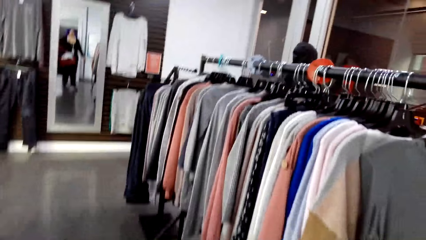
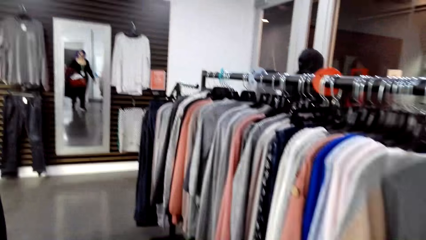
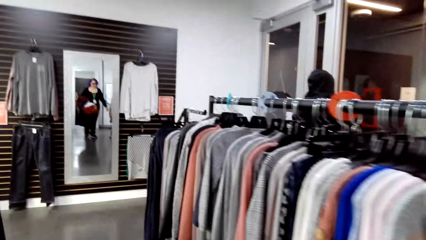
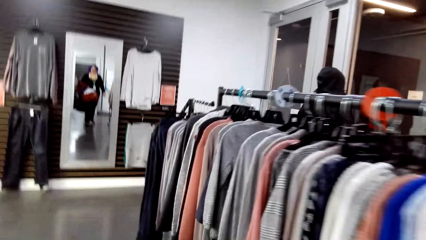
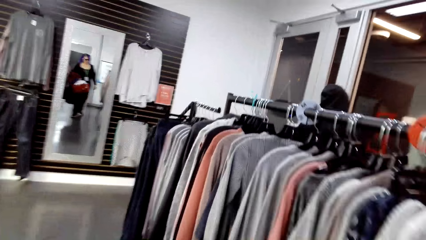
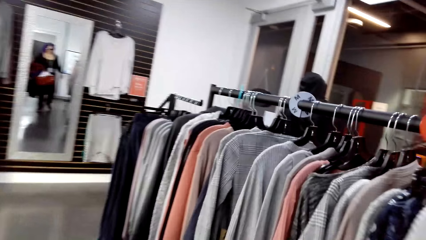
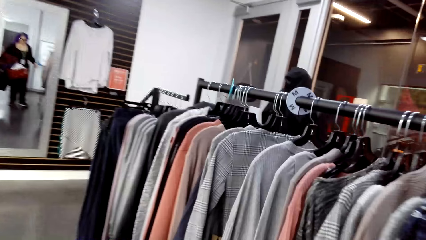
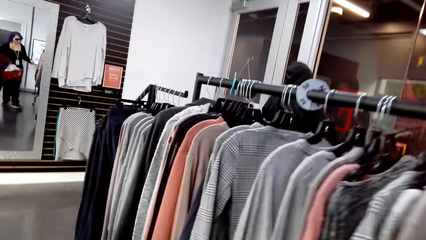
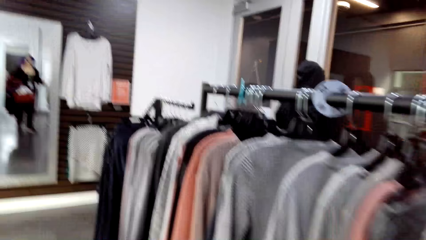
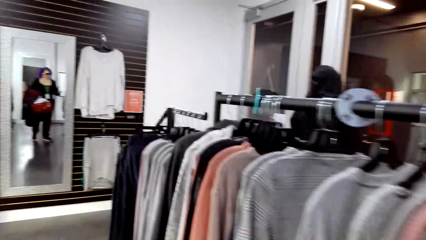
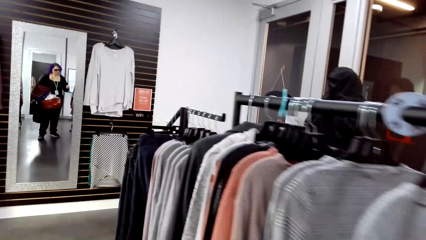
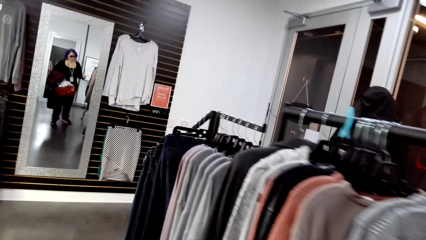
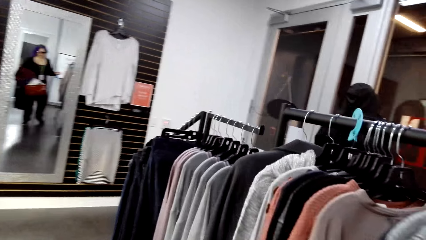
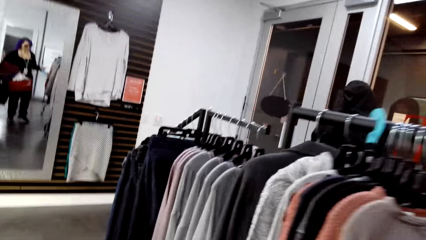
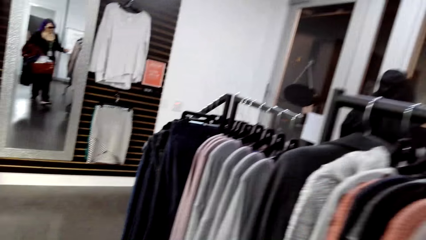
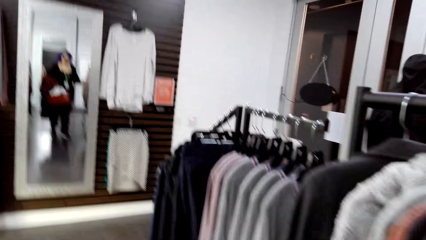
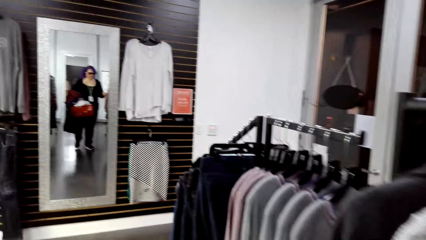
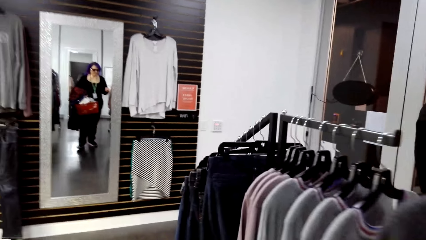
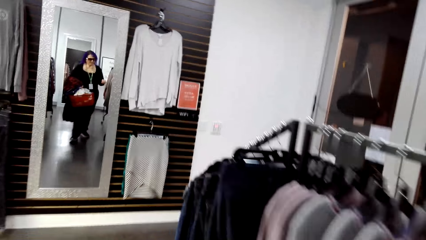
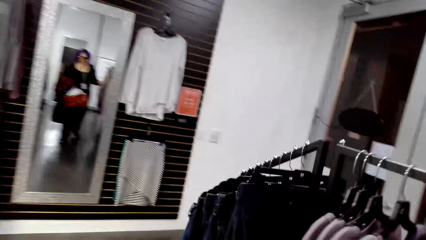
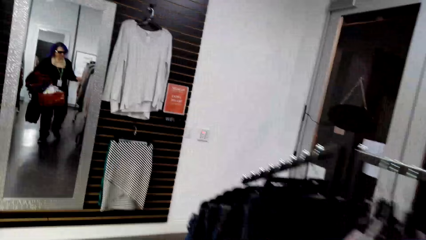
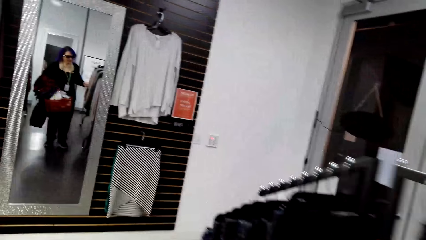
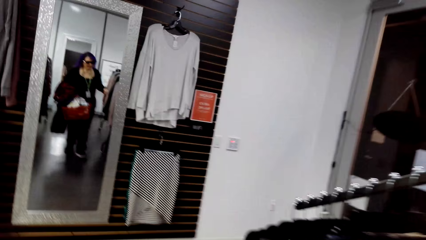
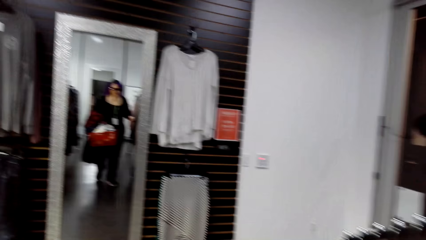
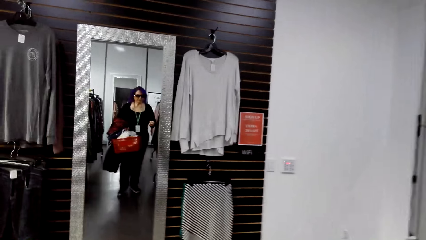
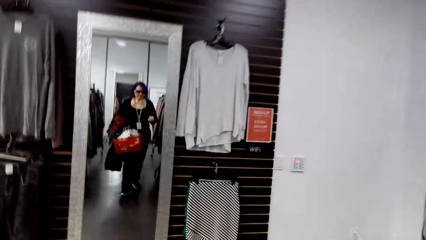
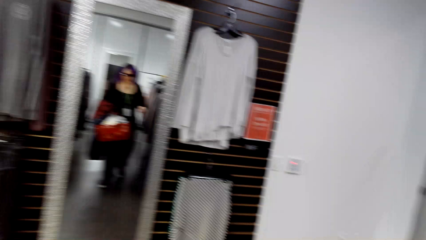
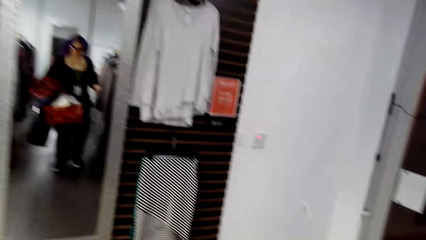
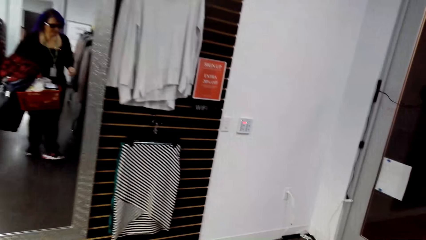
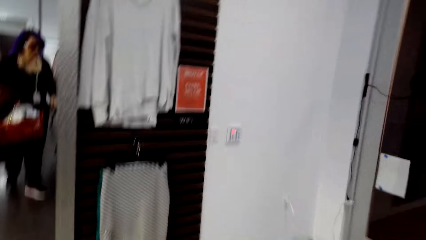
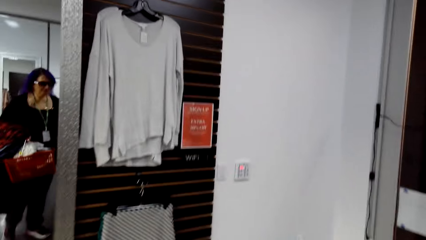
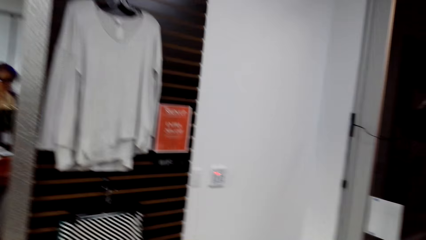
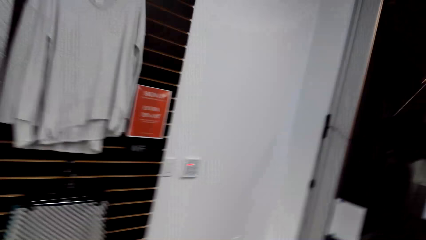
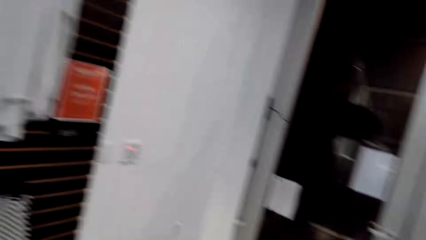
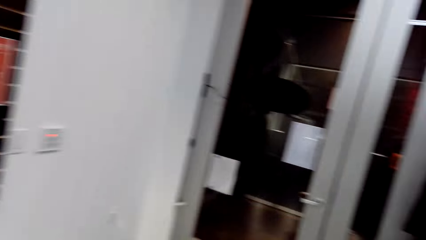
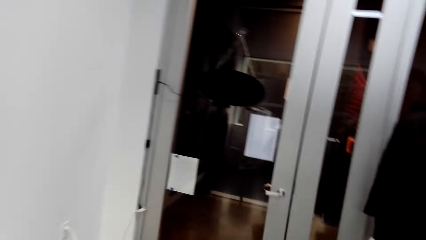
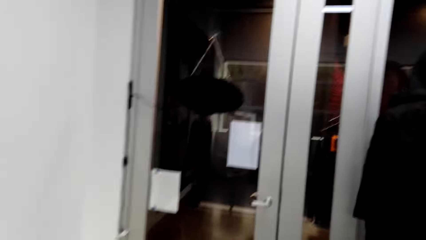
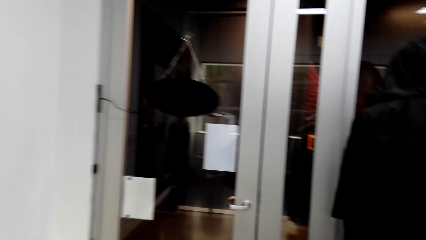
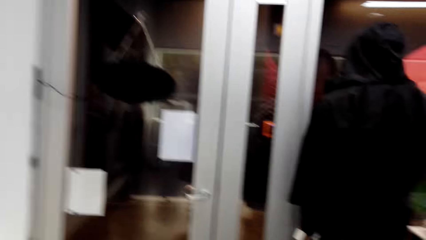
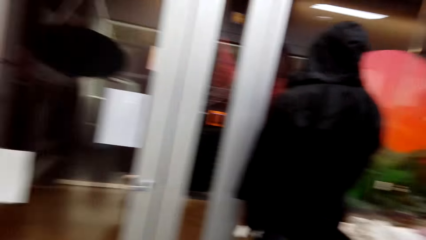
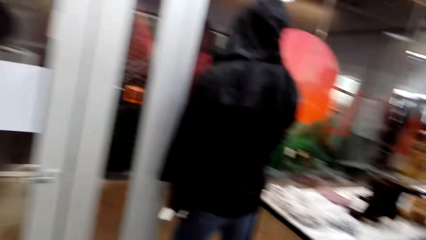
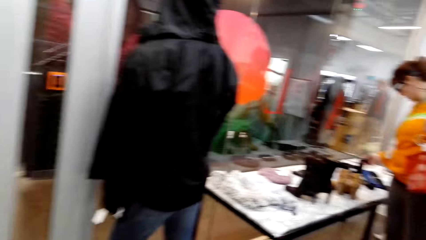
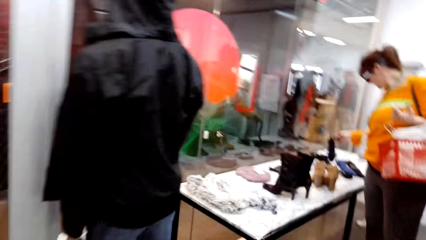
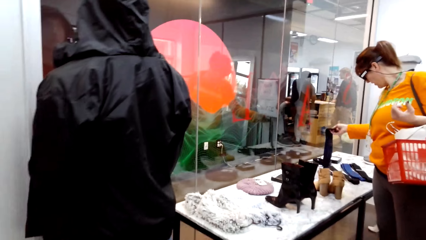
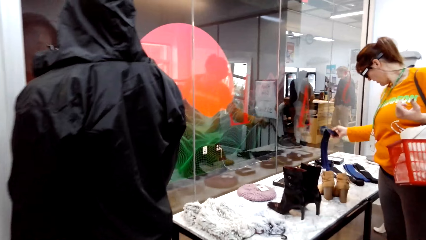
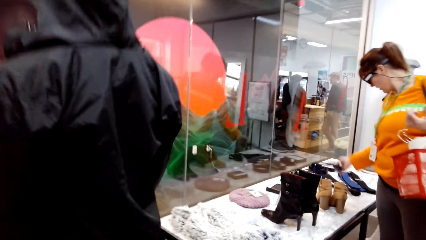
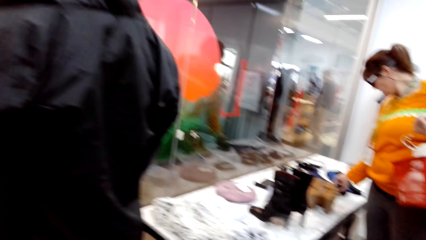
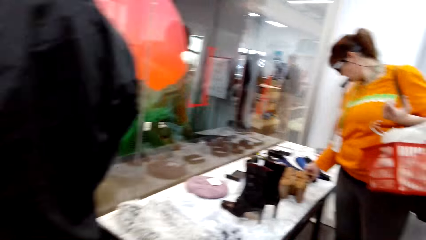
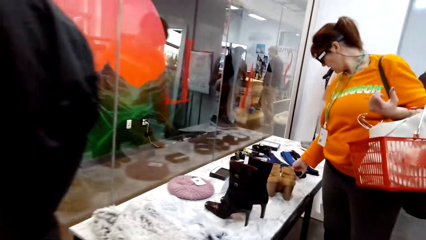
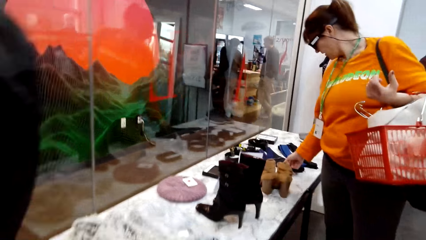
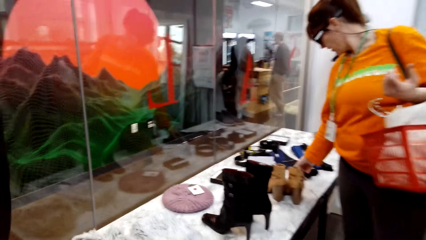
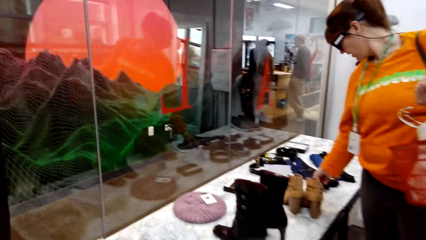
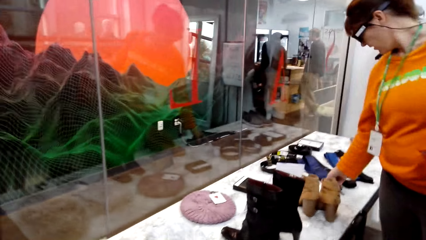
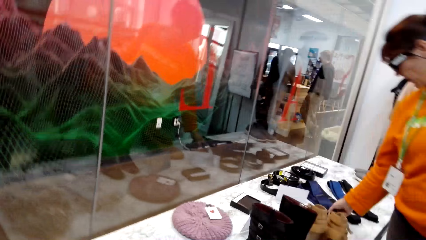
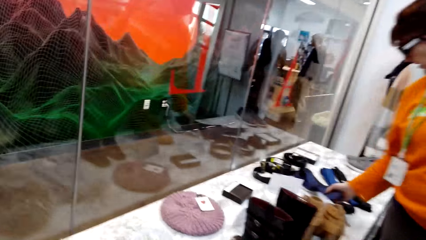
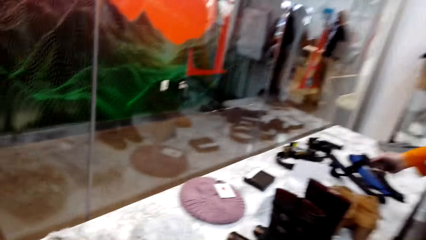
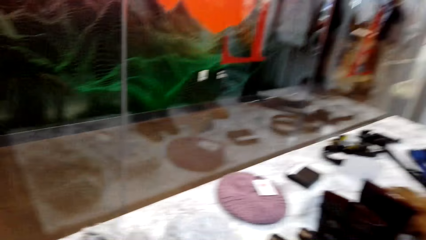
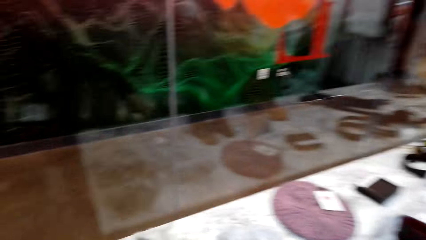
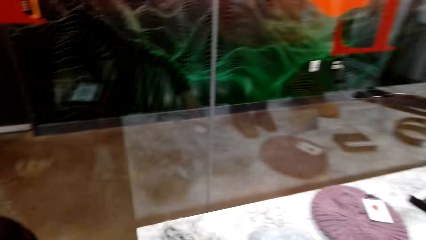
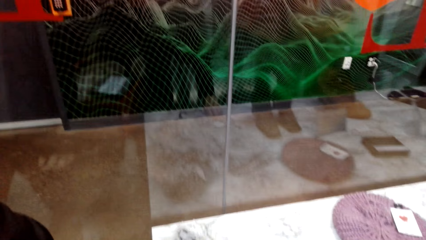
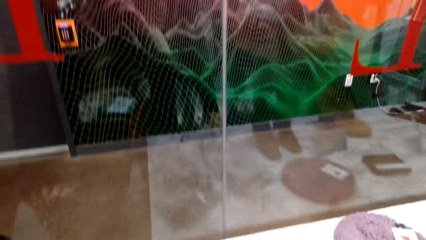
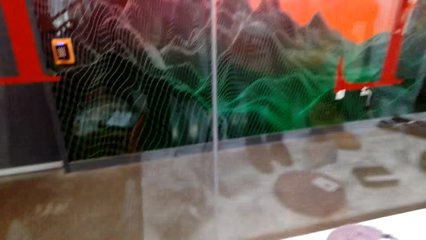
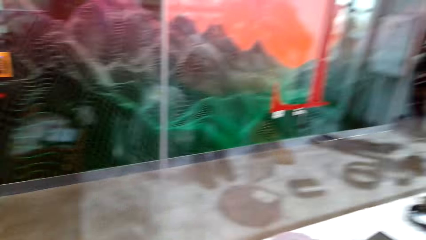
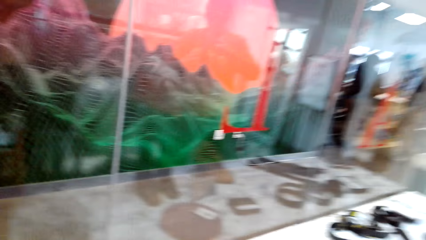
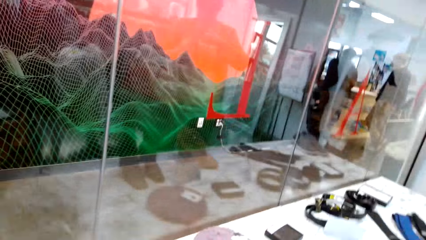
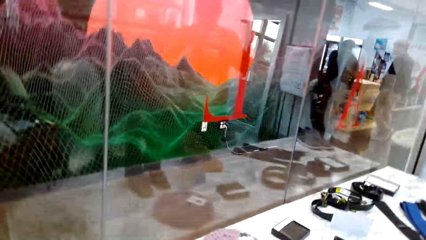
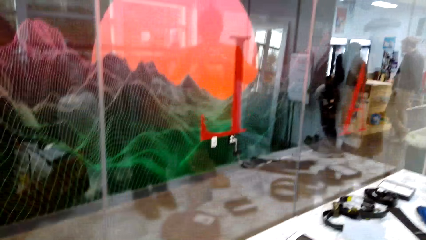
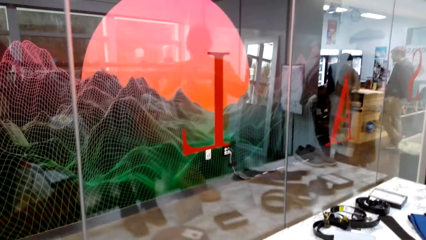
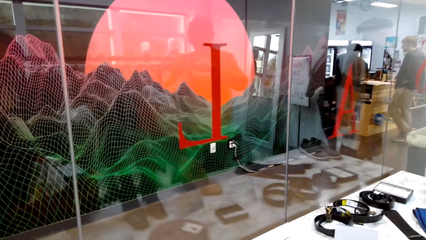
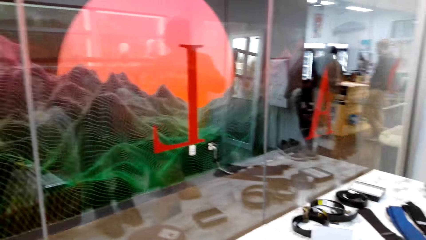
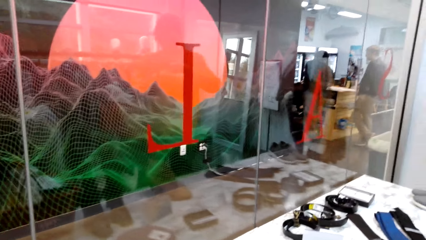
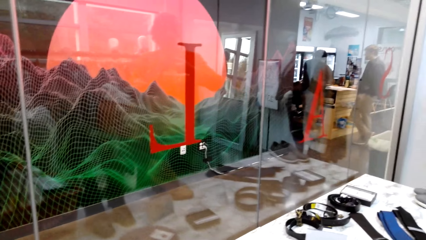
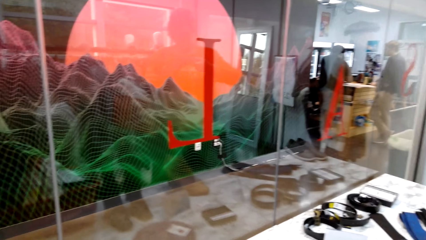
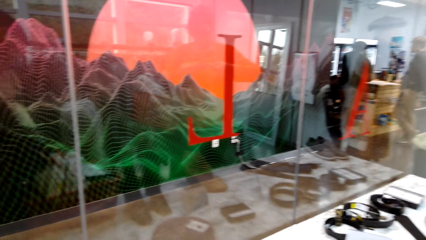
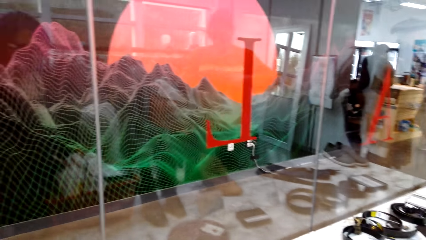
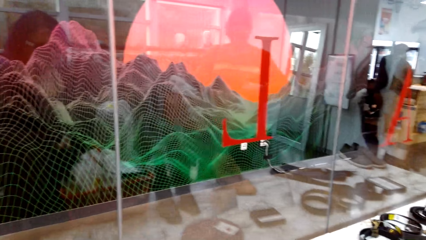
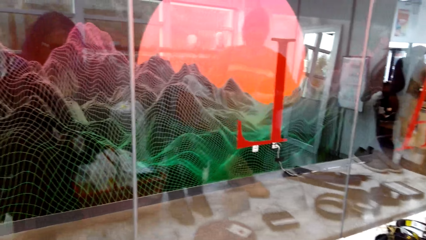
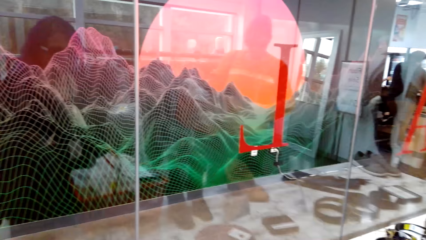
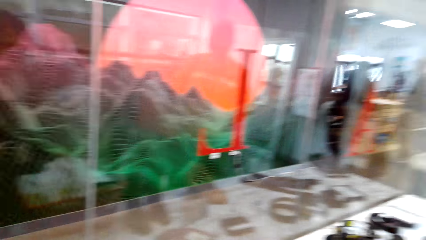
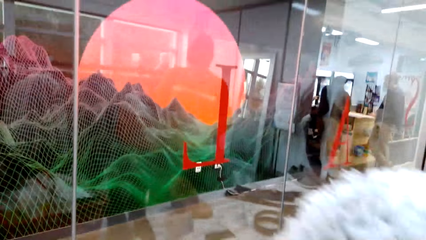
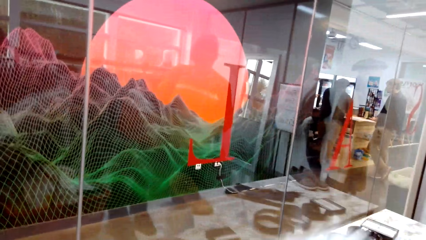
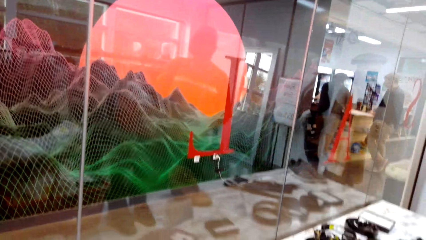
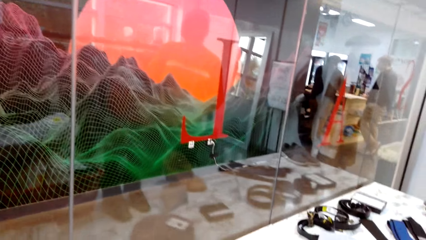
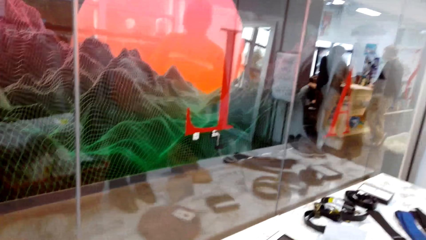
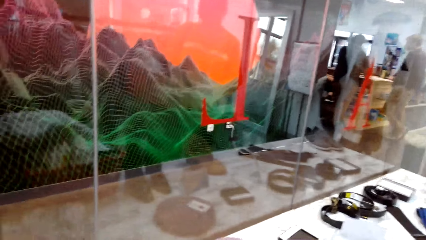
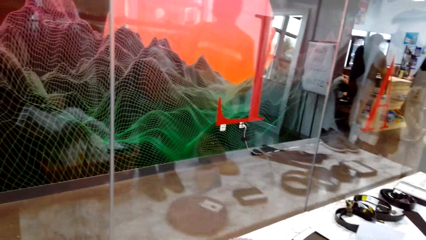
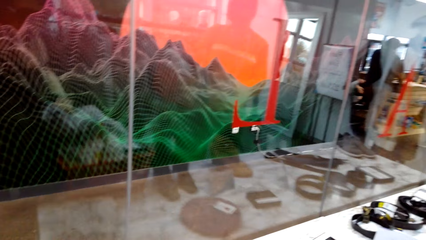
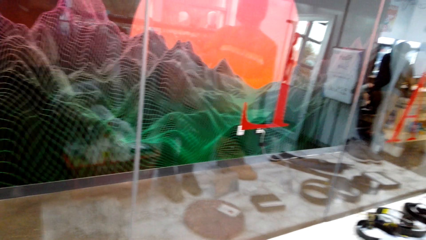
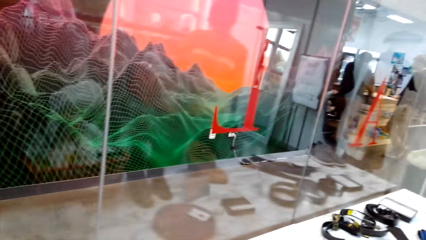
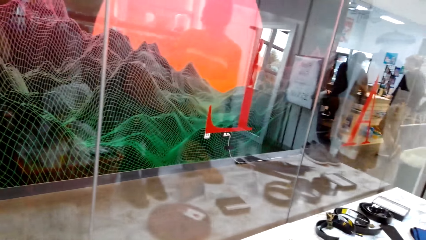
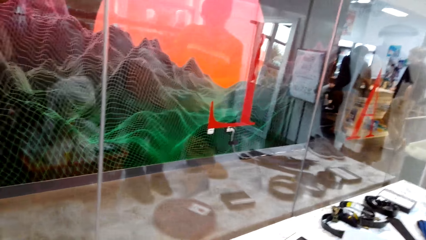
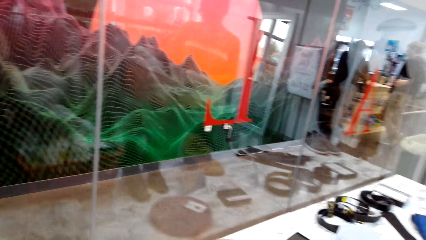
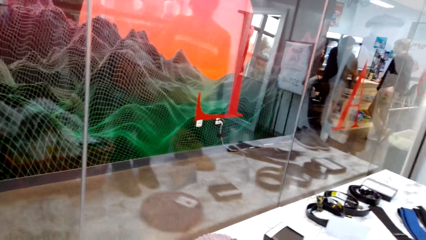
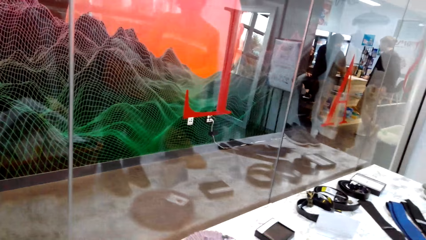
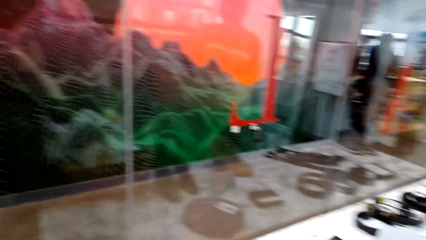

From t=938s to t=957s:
The camera wearer walks in the clothes store. The woman adjusts a tie on a table. The camera wearer speaks to the woman. The woman looks at the shoes. The camera wearer adjusts clothes.
